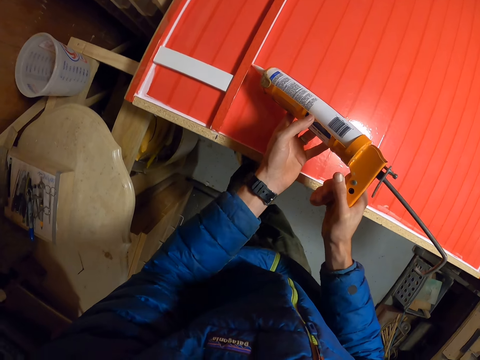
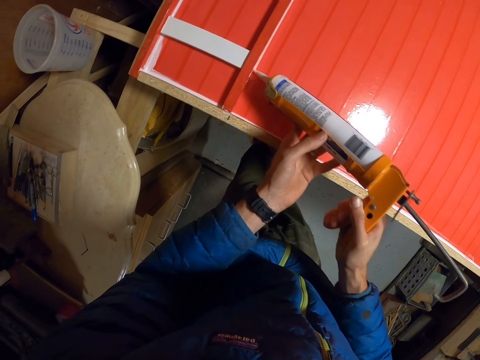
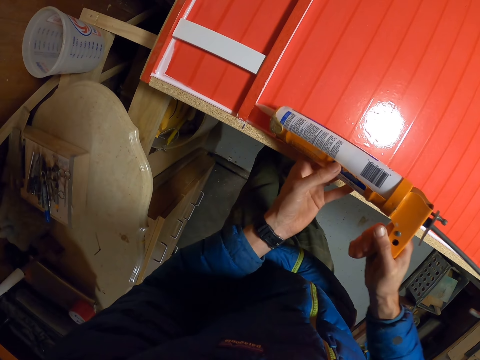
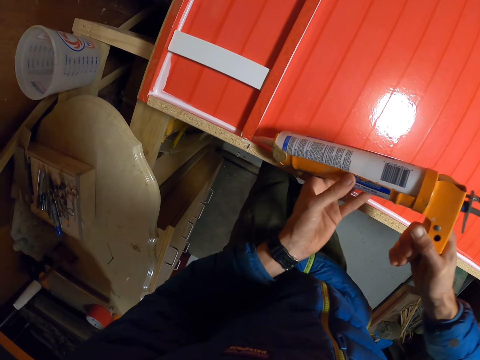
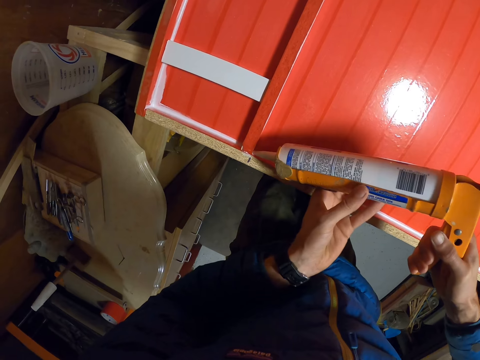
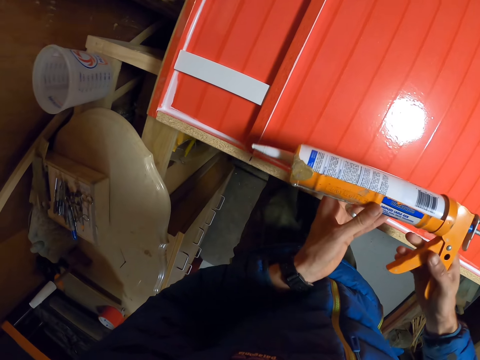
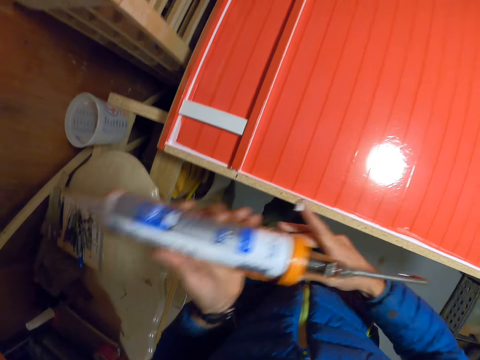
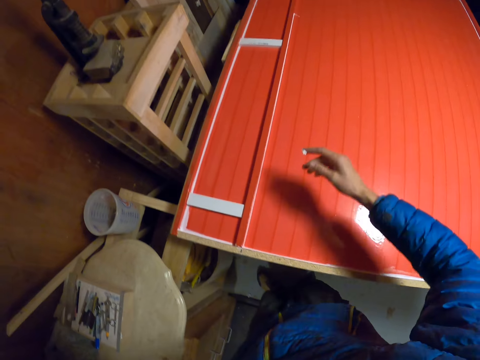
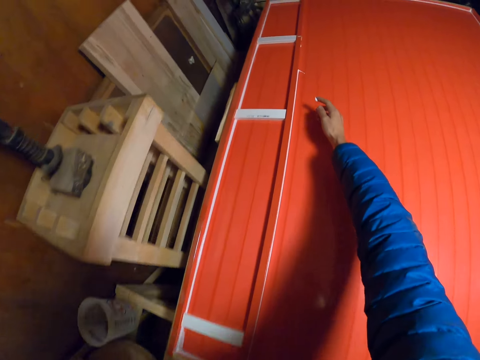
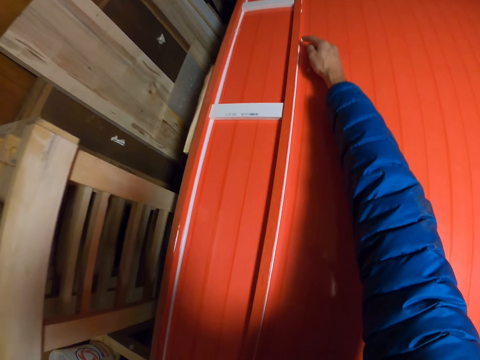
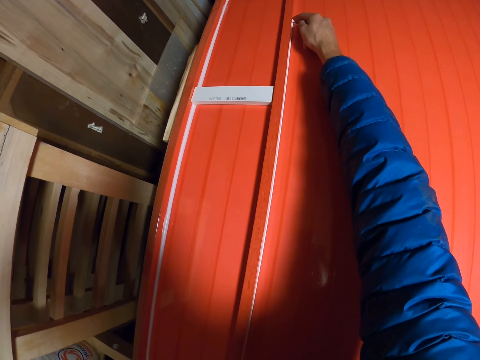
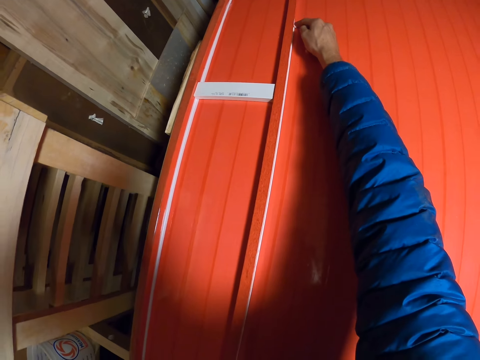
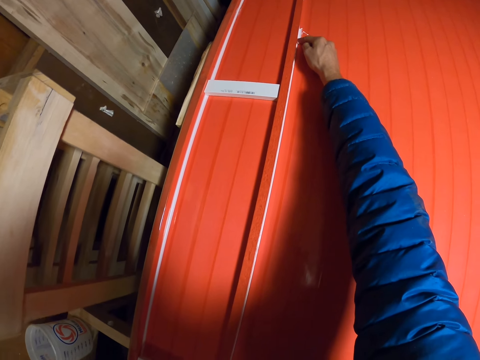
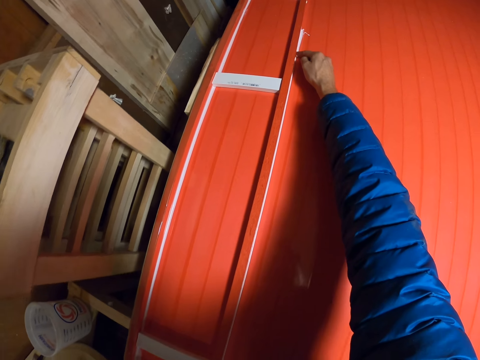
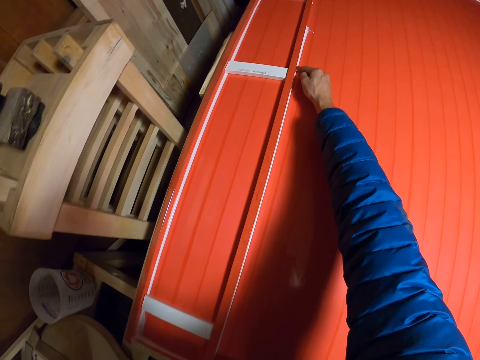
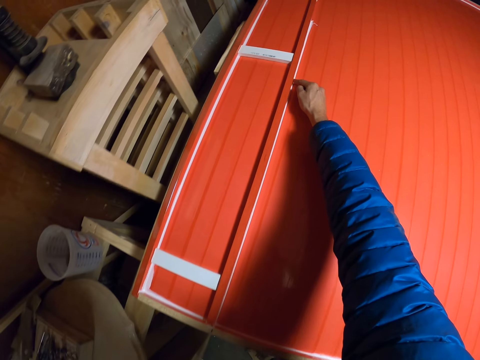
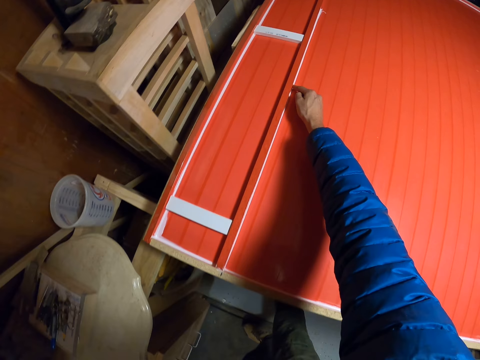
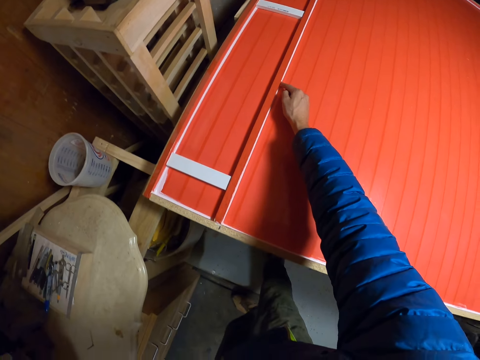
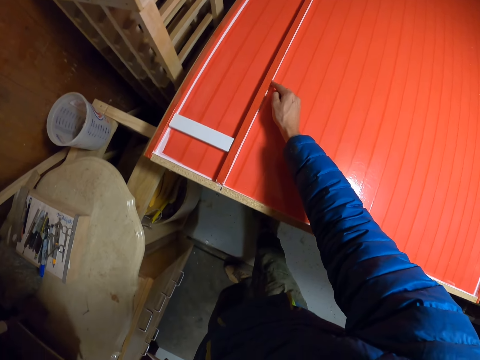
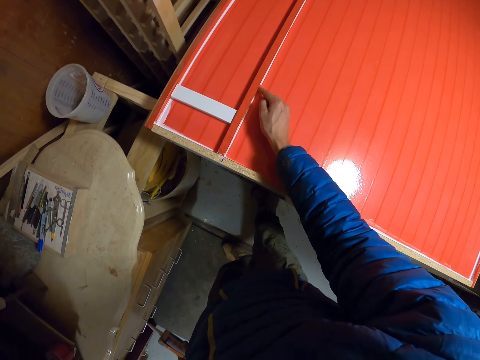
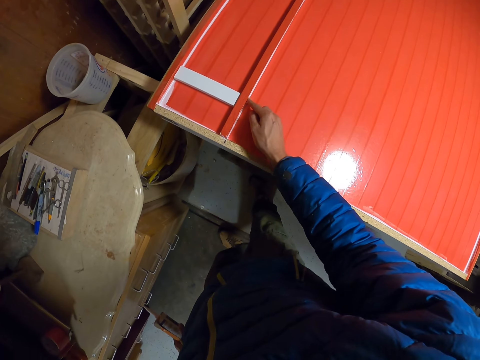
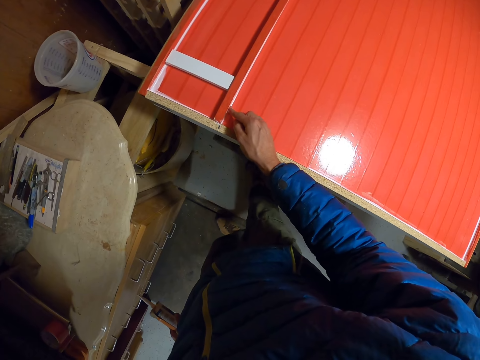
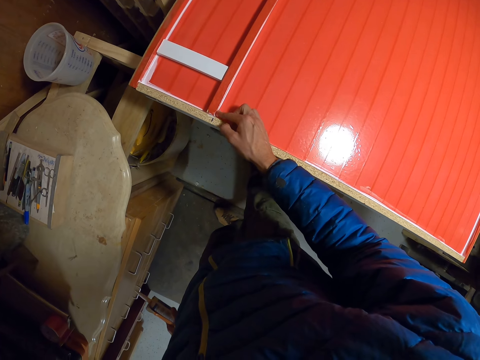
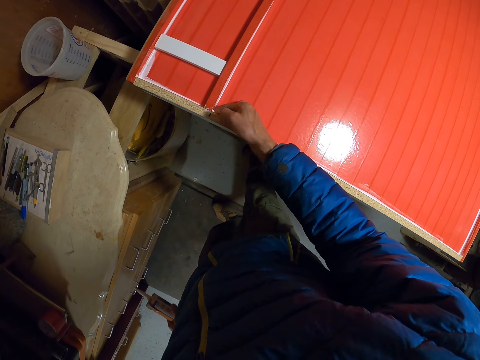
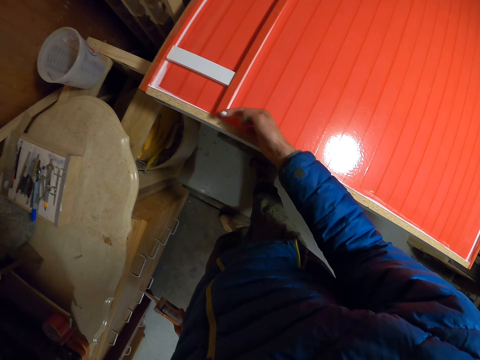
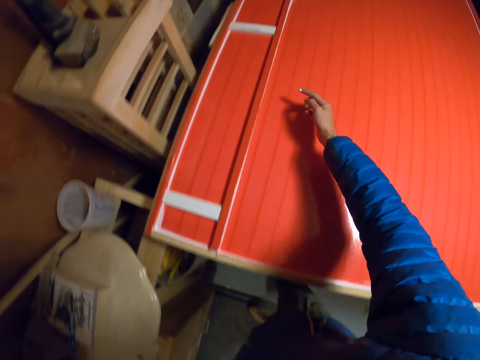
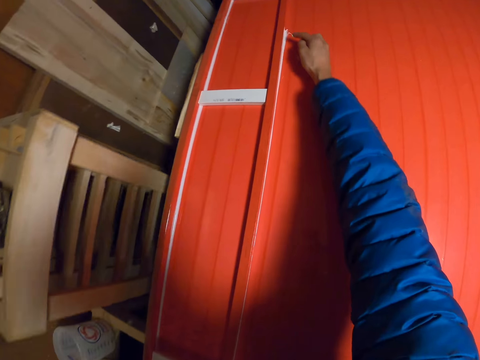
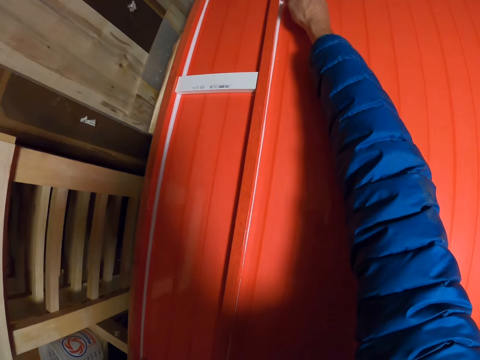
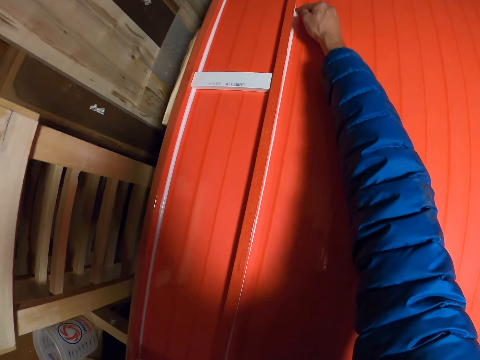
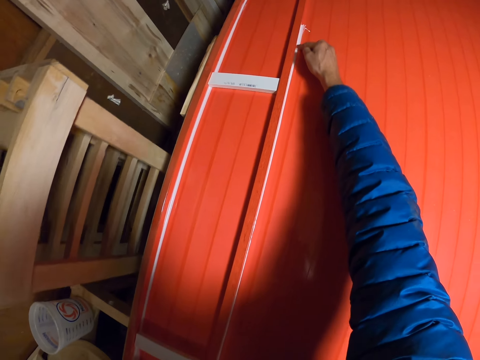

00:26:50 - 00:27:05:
The camera wearer passes the glue gun to his left hand. He smoothens the glue on the strip of masking tape on the long piece of wood with his right hand.

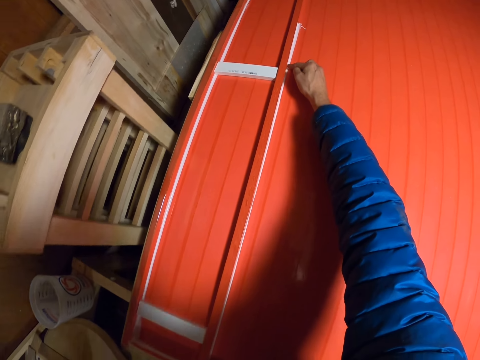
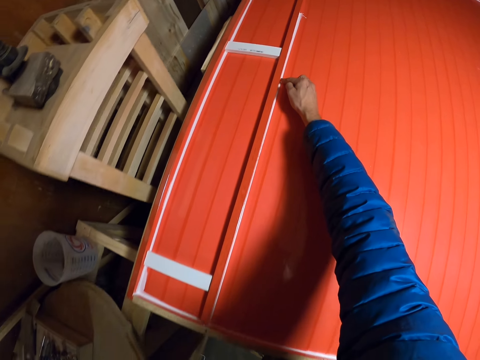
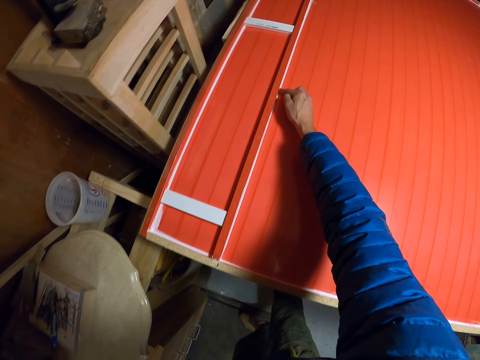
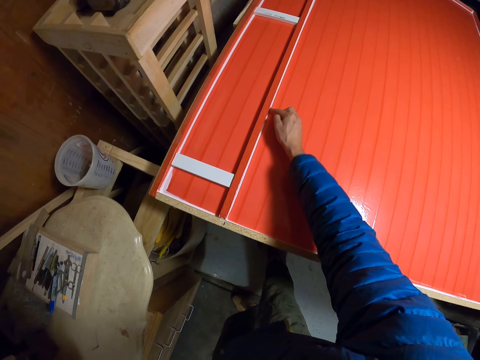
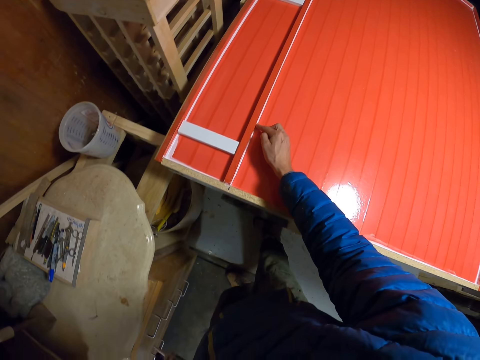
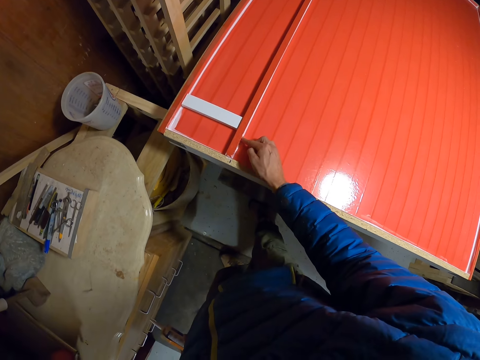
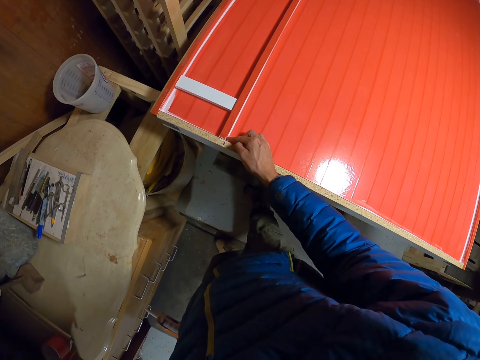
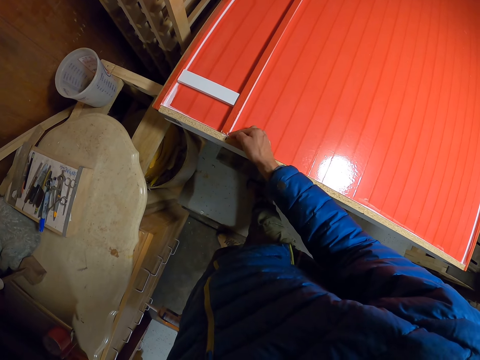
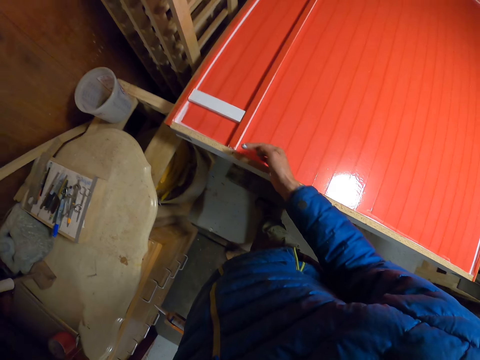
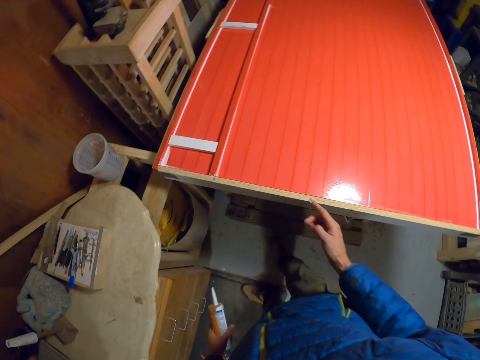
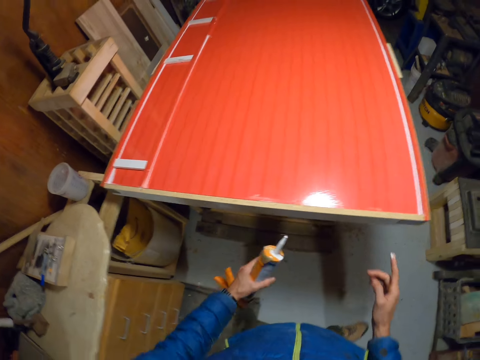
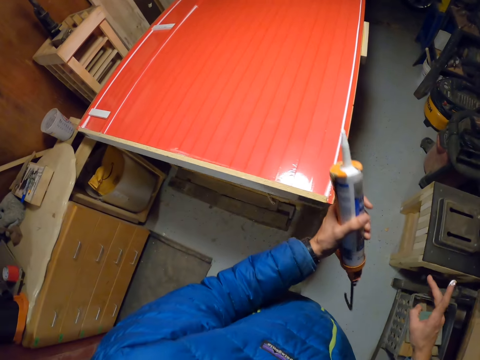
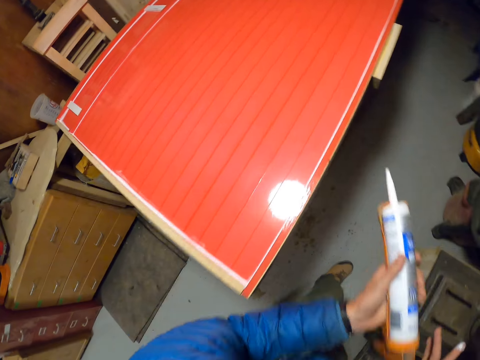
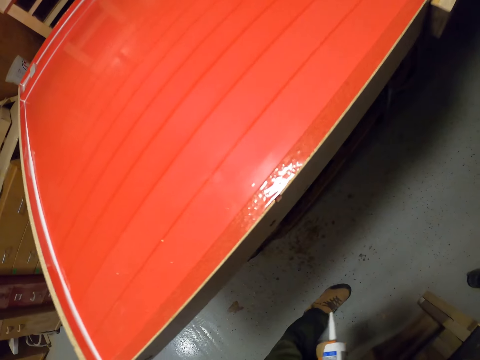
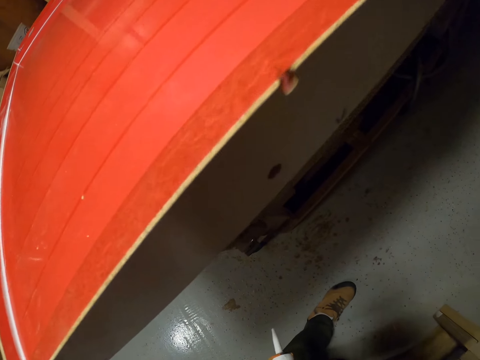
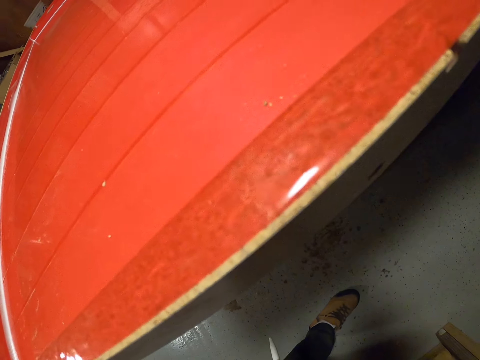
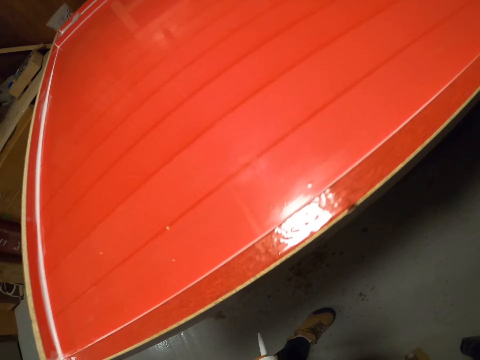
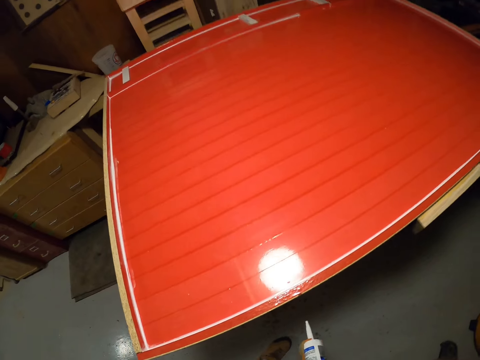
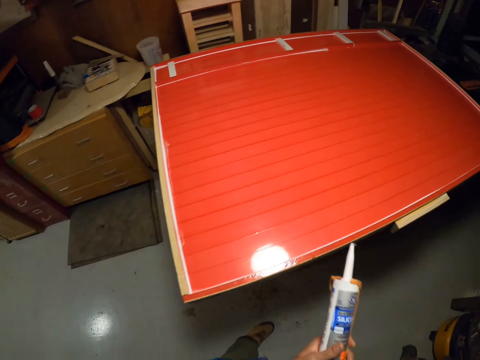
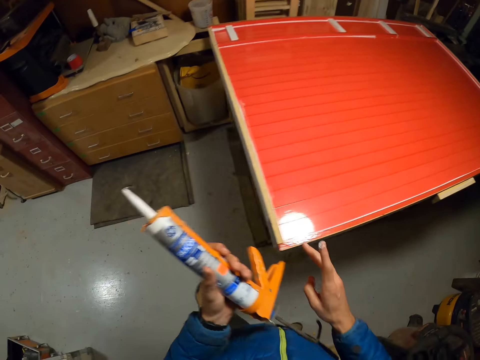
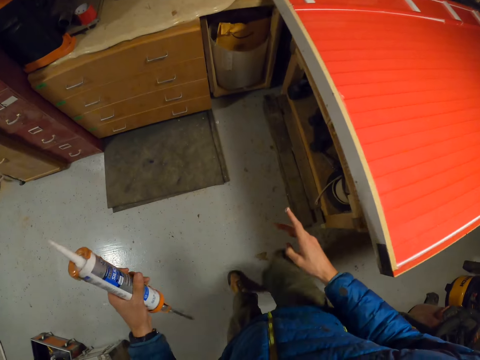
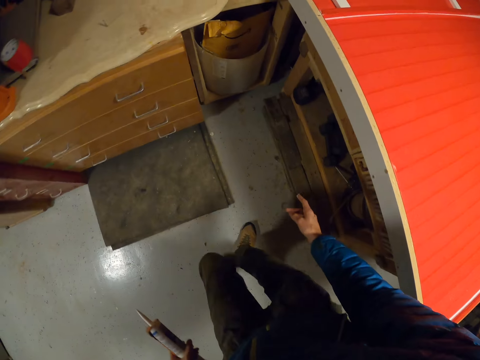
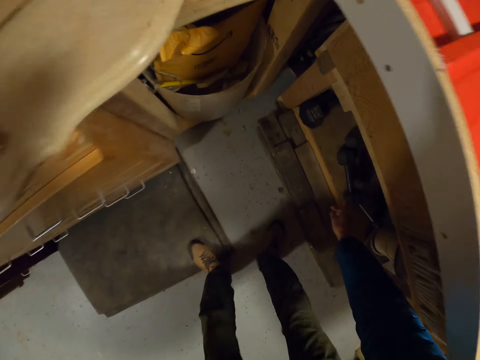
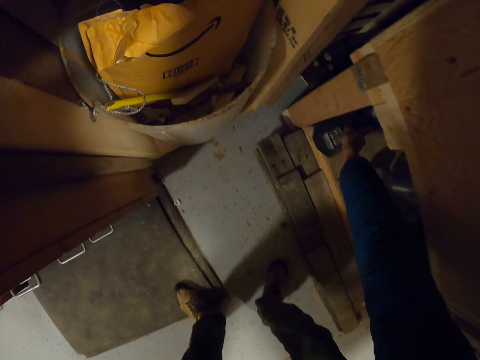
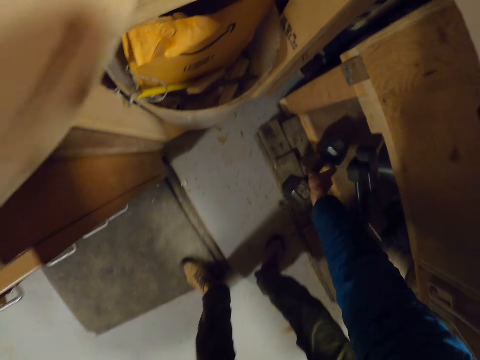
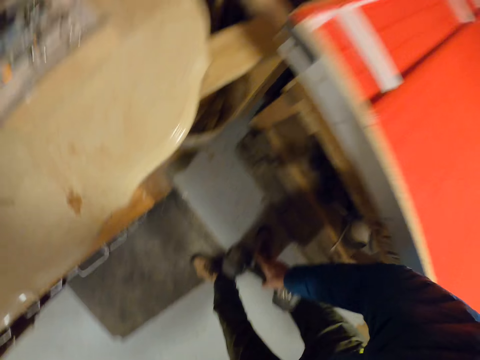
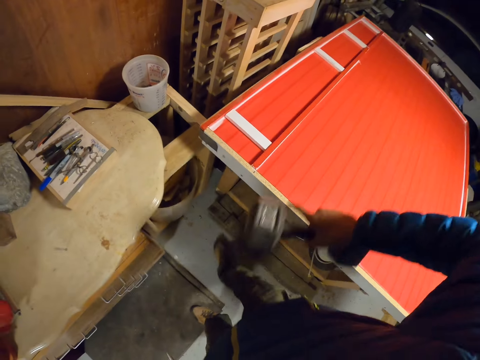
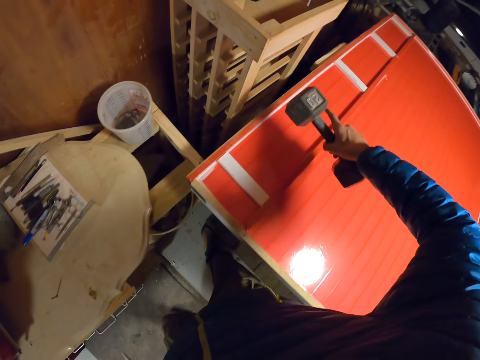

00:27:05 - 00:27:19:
The camera wearer walks to the other side of the structure. He holds the gun with both his hands. He bends towards the structure. He stares at the structure. He stands up. He walks to the other side of the structure. He looks under the table. He picks the wheel and axle from the shelf with his right hand.
